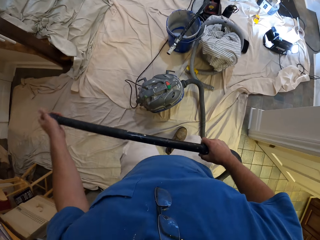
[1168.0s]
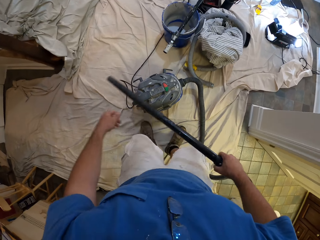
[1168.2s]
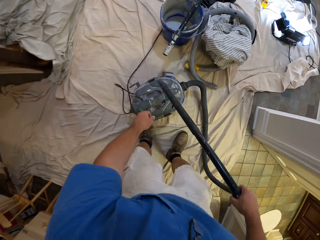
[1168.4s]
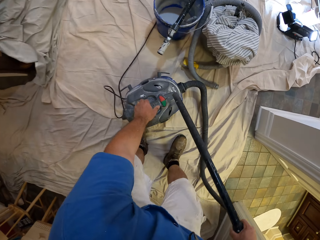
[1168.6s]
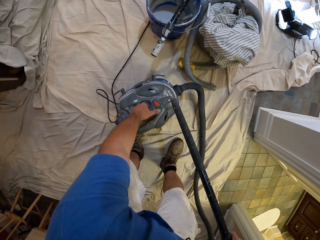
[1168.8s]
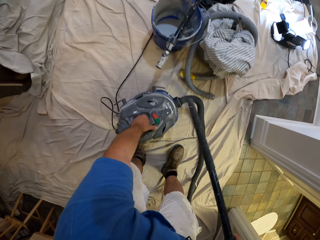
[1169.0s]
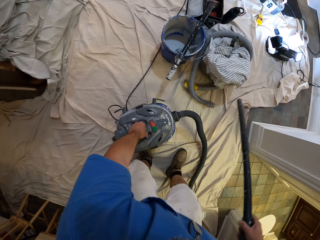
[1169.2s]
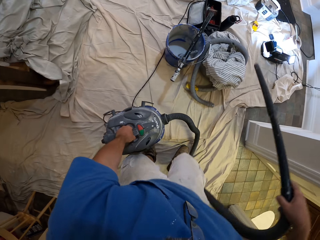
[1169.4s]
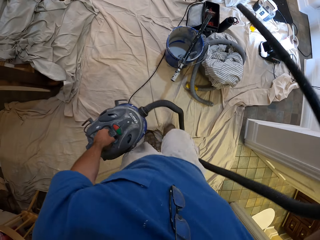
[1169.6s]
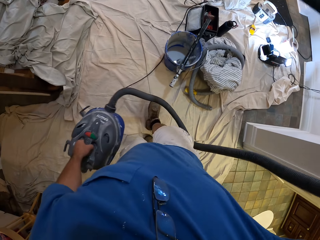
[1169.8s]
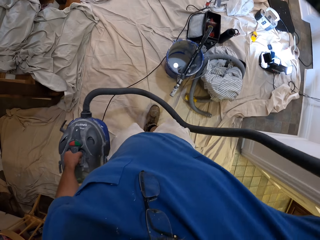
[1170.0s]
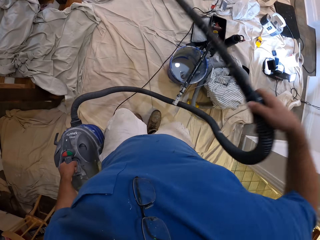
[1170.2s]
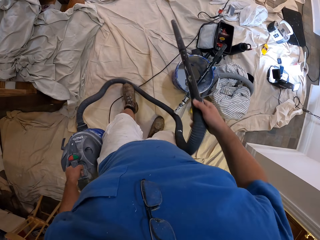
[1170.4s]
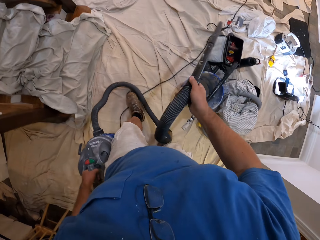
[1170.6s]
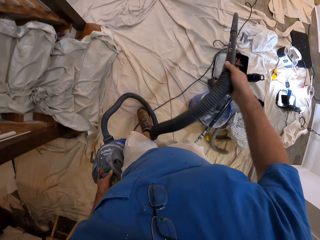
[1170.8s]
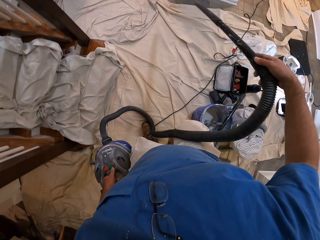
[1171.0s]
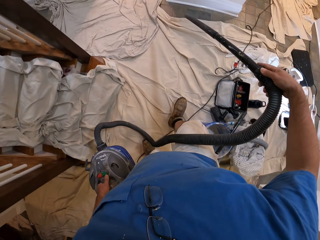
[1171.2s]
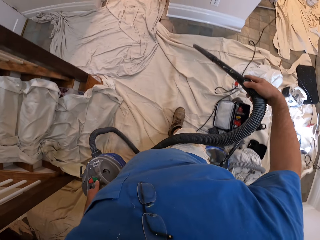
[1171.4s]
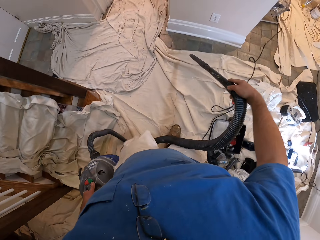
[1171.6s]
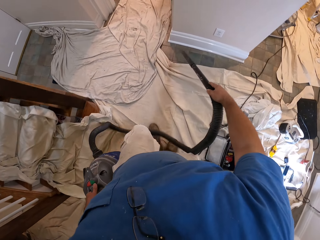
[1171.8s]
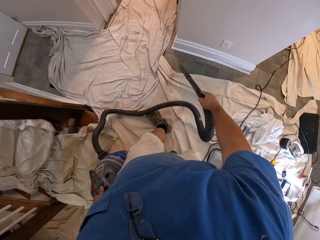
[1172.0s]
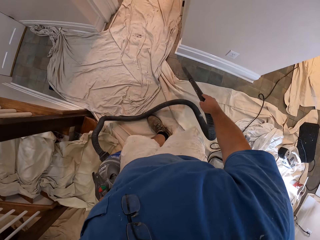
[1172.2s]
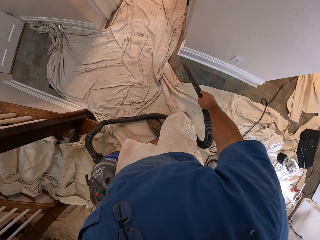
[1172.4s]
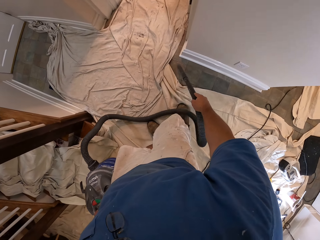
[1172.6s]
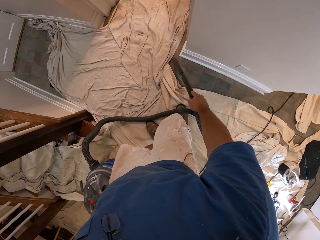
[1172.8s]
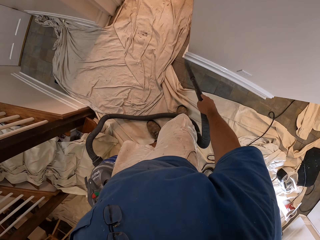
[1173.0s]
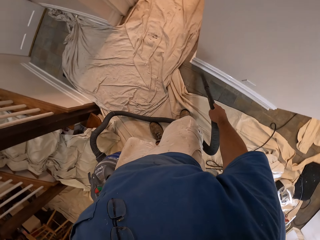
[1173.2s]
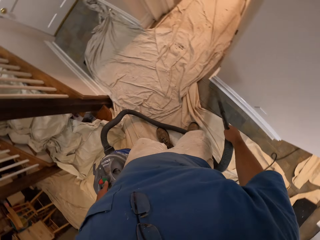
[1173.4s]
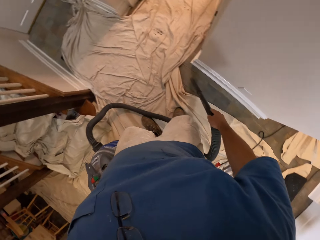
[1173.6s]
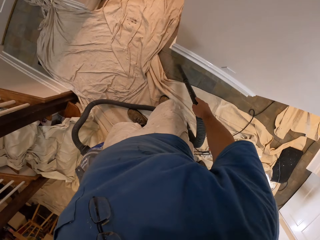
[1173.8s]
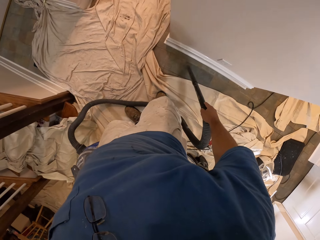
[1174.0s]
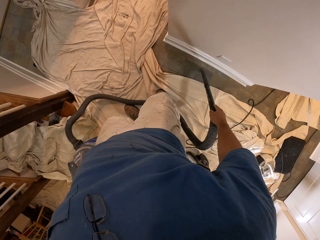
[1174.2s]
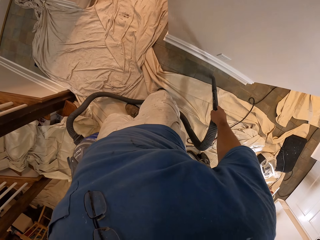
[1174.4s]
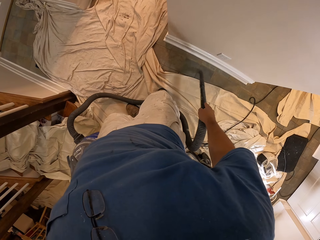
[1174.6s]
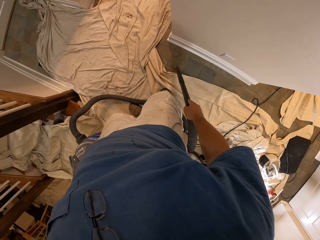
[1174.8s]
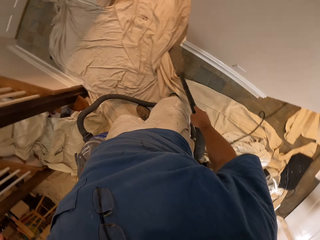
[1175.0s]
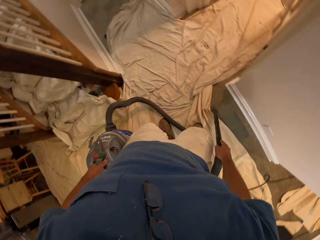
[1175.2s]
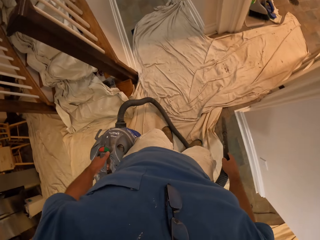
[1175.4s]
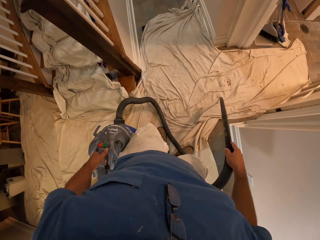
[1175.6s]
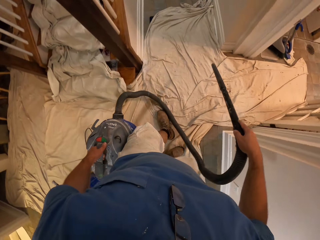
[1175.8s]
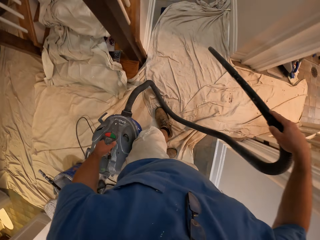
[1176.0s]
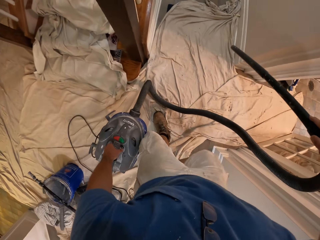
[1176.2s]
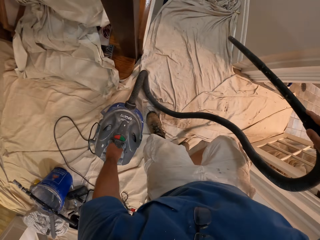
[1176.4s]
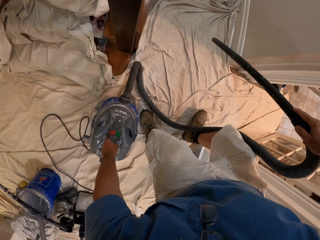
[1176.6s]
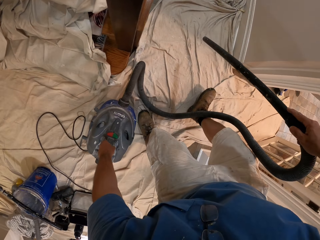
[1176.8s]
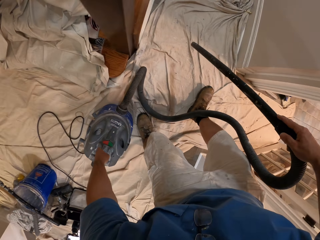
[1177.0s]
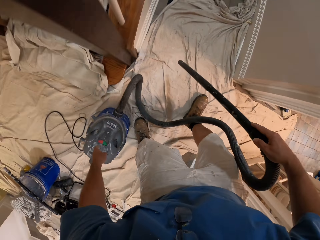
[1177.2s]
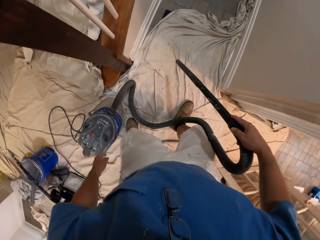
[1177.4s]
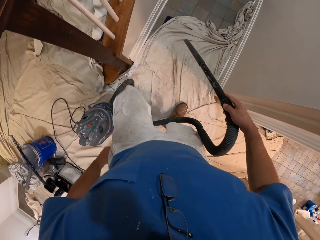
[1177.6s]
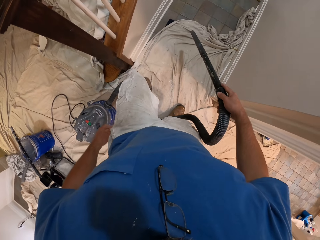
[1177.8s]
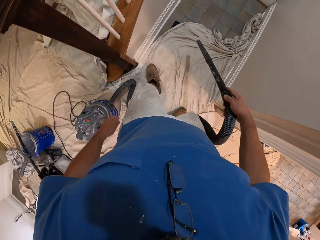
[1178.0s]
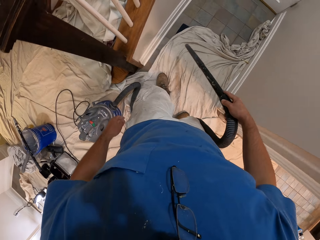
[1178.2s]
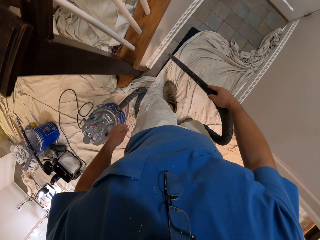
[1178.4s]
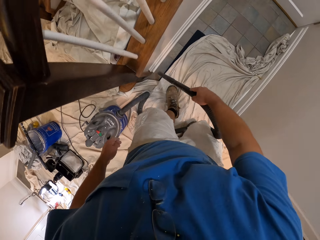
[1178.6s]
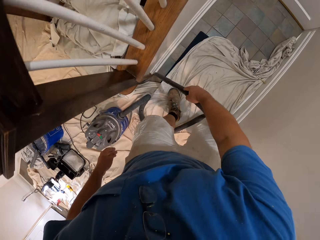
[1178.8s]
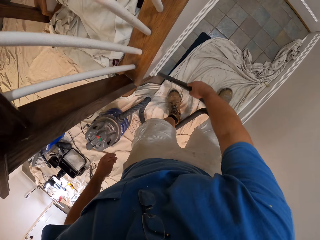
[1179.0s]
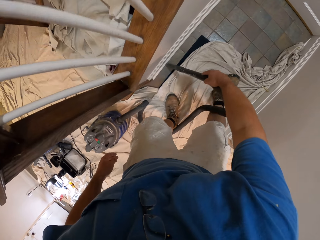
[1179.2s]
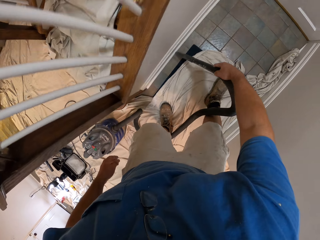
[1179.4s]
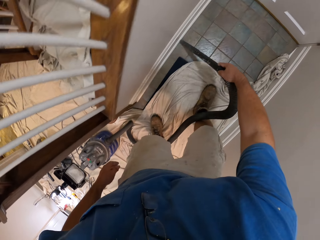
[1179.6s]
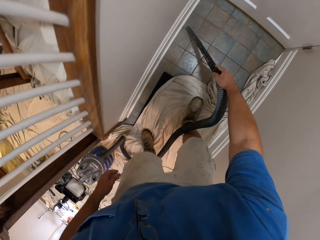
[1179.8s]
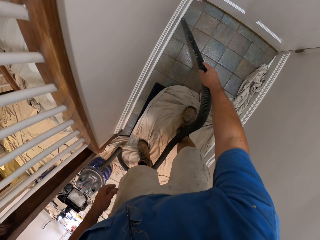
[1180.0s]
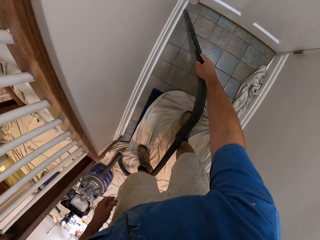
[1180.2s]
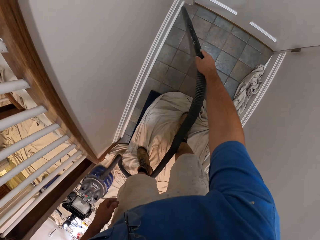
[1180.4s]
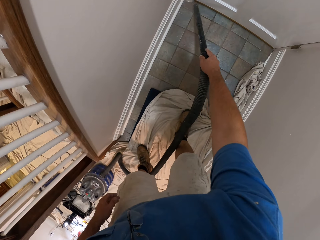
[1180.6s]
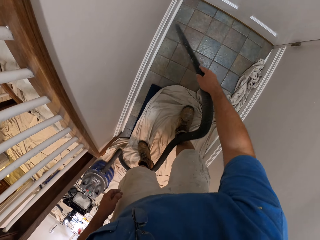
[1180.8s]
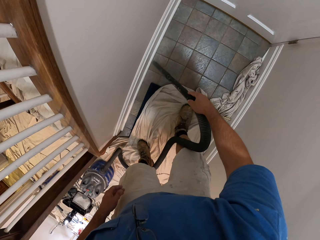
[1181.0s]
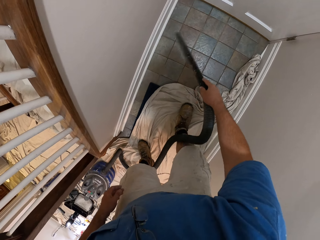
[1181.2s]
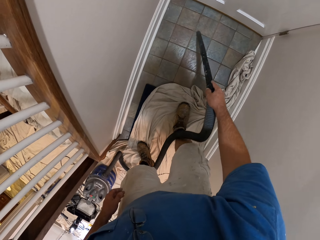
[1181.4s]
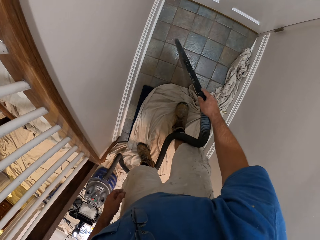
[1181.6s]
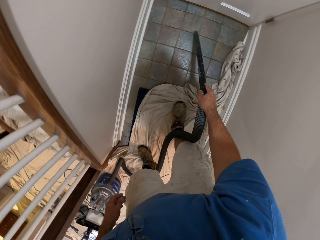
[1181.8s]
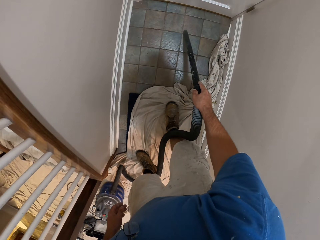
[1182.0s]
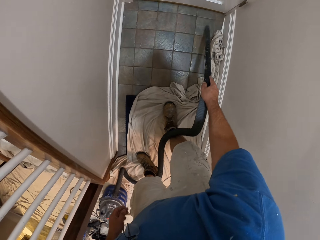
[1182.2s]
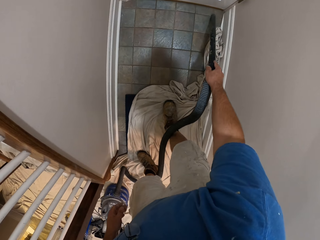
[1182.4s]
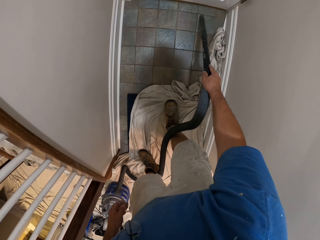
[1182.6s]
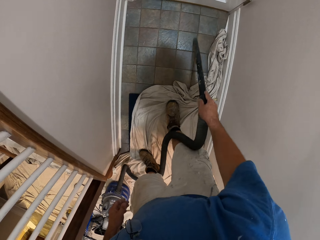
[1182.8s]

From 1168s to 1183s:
The camera wearer carries the vacuum cleaner. He picks up the vacuum cleaner from the cloth. He walks. He vacuums with the vacuum cleaner. He puts the vacuum cleaner on the floor and moves a step. He shifts the cloth on the floor with his leg. He vacuums with the vacuum cleaner again.

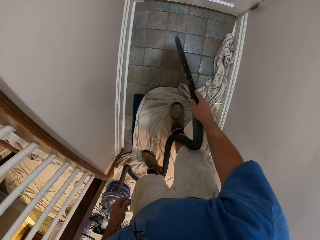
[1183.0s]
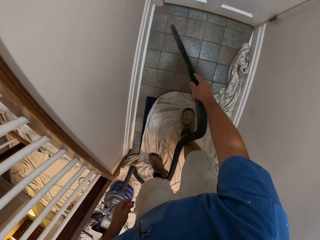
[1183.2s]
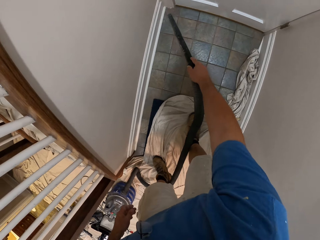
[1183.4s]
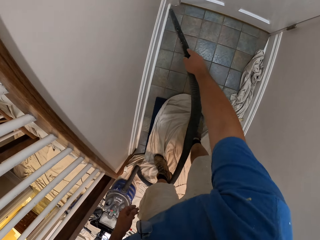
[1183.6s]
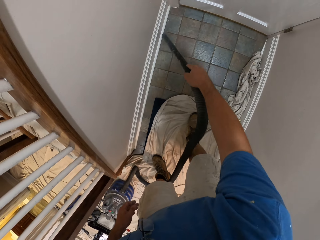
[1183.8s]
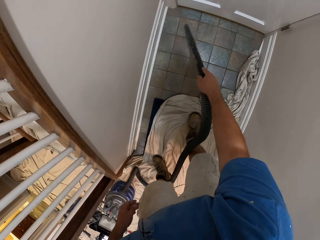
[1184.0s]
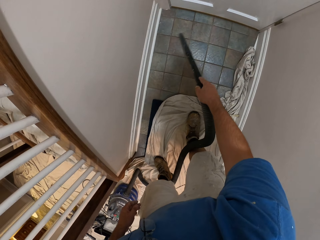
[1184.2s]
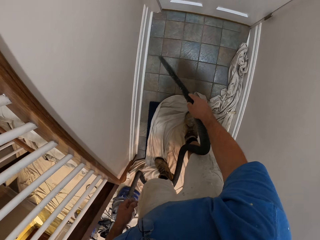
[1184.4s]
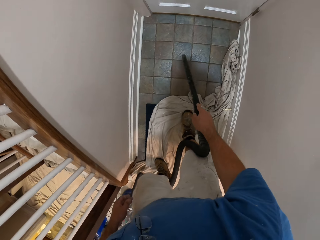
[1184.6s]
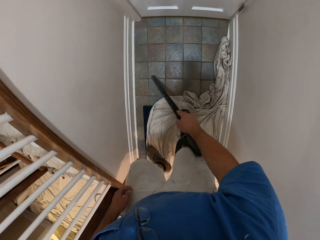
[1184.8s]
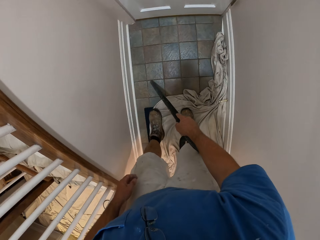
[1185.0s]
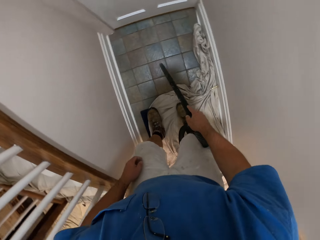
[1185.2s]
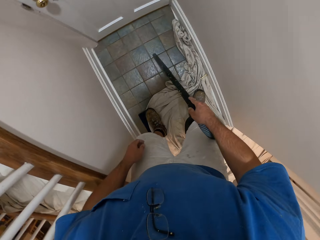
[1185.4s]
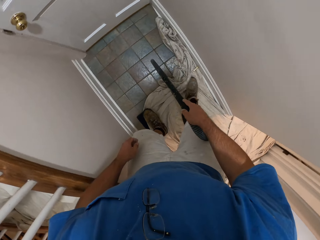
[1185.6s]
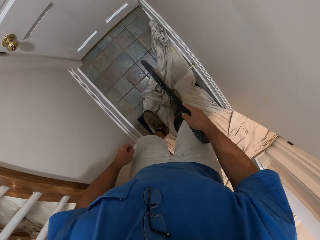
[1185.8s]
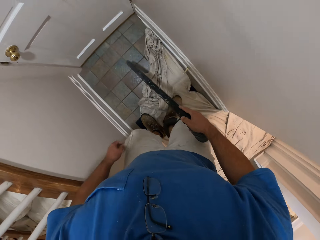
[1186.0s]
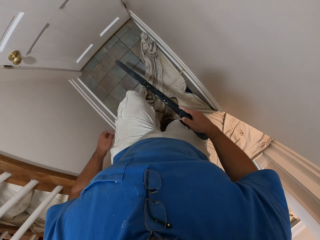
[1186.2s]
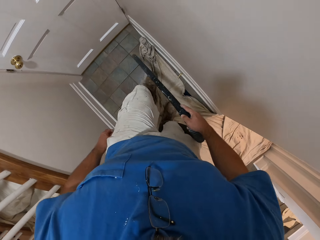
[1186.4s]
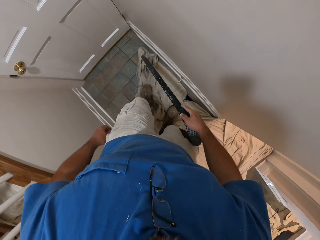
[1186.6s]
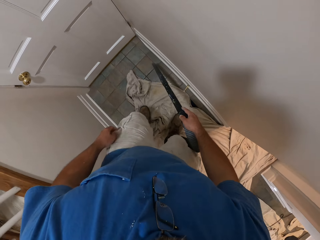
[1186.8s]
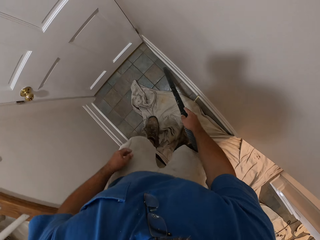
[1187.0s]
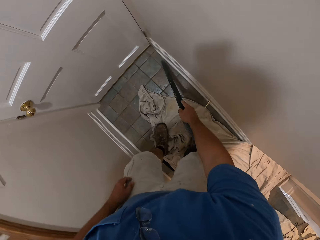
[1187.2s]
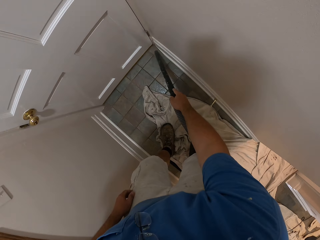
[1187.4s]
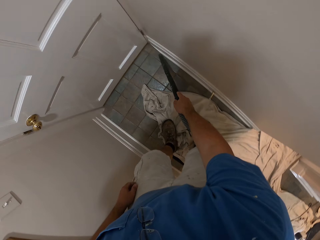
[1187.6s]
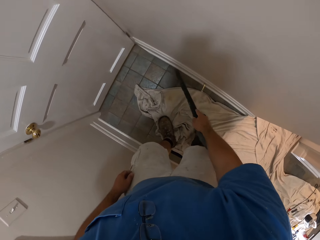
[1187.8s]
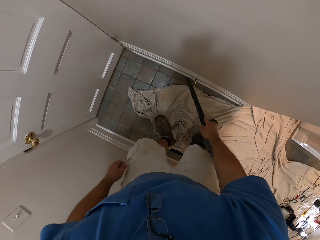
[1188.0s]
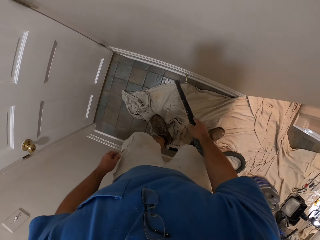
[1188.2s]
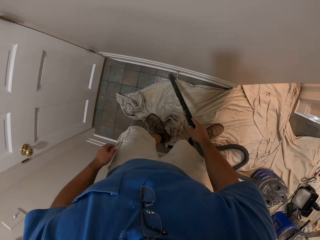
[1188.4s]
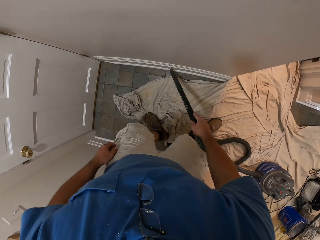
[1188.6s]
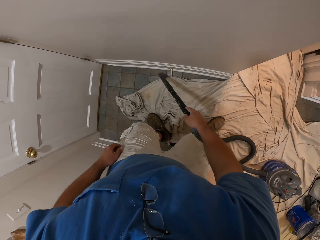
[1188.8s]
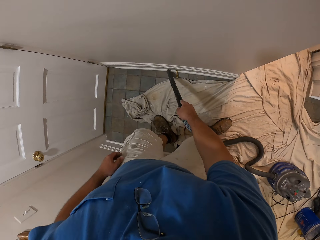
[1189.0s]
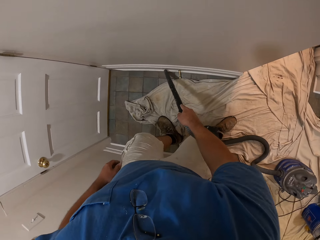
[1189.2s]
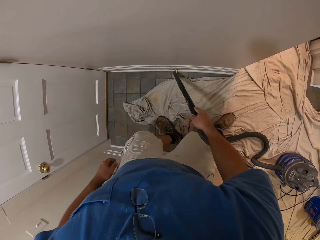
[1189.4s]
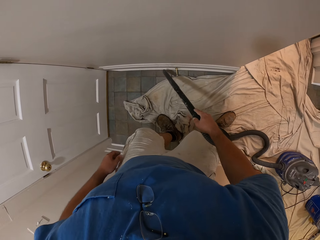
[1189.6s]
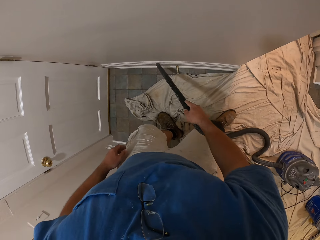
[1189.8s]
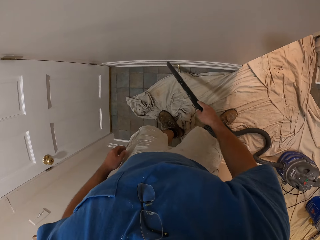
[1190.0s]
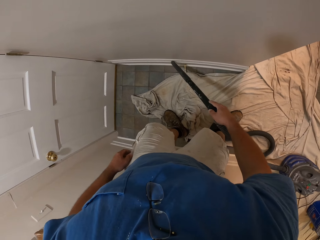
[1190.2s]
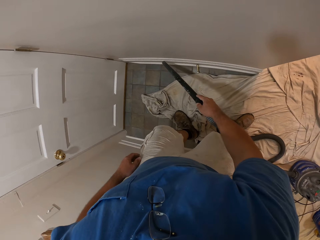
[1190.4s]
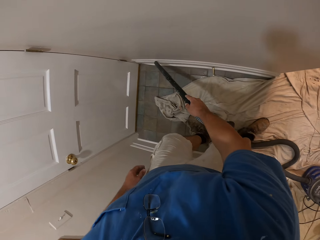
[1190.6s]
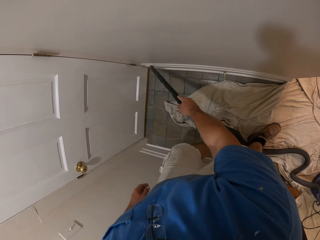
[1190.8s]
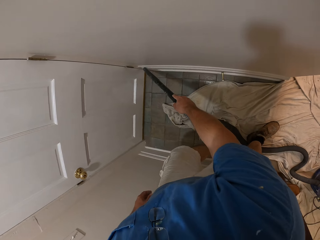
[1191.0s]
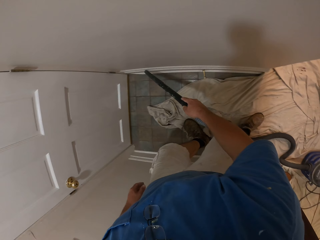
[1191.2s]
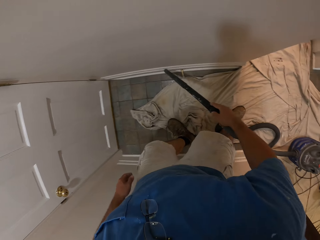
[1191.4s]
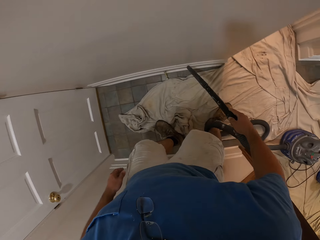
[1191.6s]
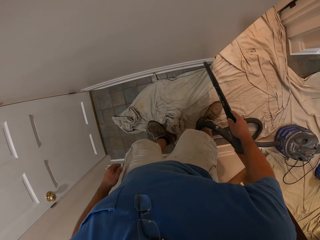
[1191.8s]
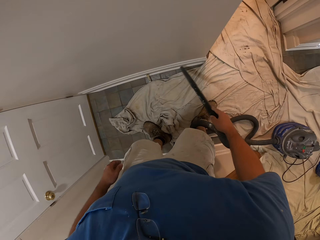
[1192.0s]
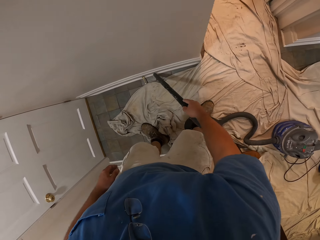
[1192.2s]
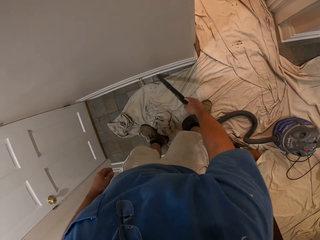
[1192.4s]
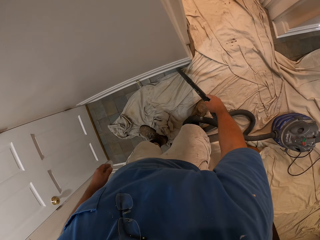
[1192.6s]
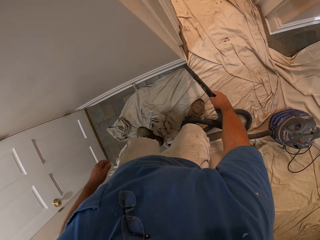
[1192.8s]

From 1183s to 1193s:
The camera wearer shifts the cloth on the floor with his leg. He vacuums with the vacuum cleaner.
